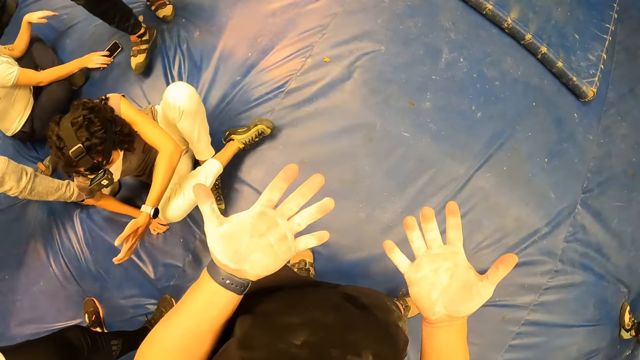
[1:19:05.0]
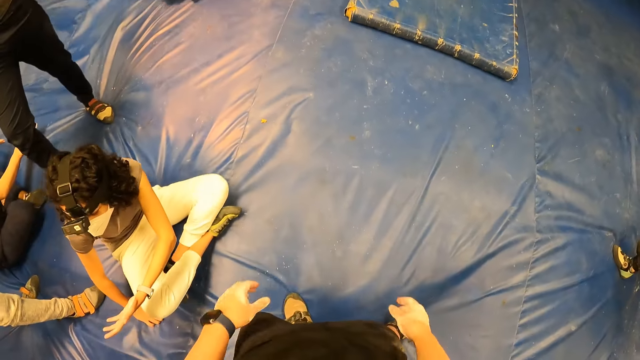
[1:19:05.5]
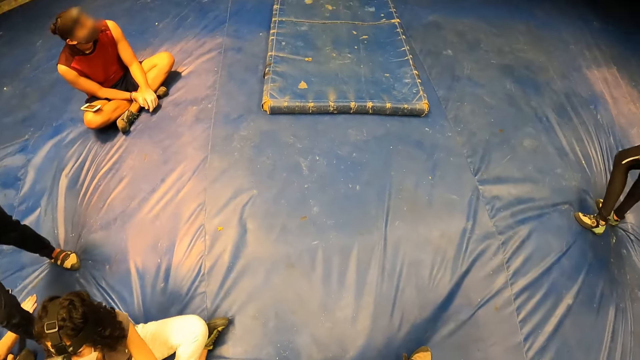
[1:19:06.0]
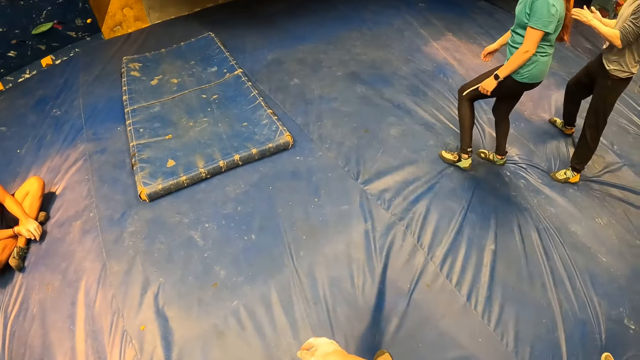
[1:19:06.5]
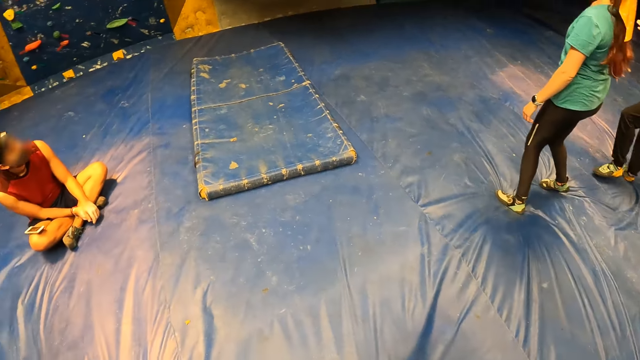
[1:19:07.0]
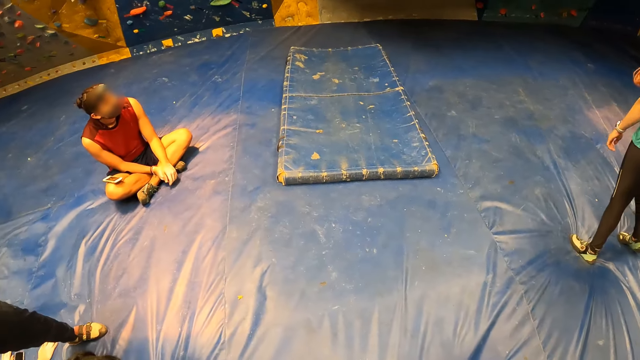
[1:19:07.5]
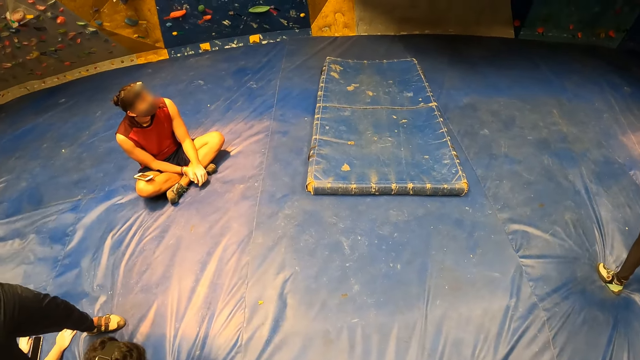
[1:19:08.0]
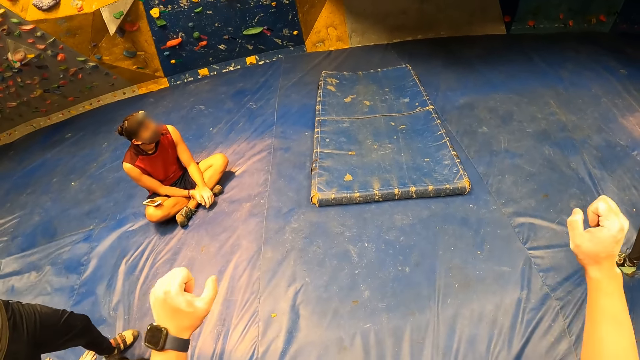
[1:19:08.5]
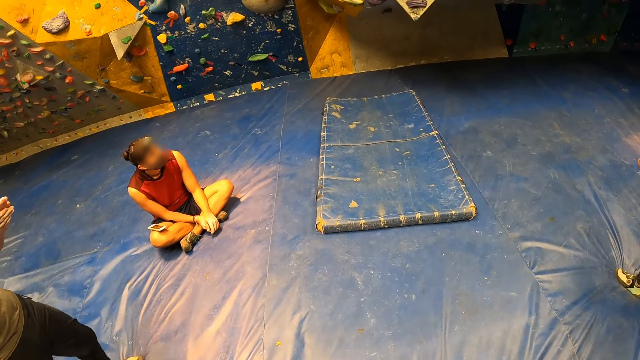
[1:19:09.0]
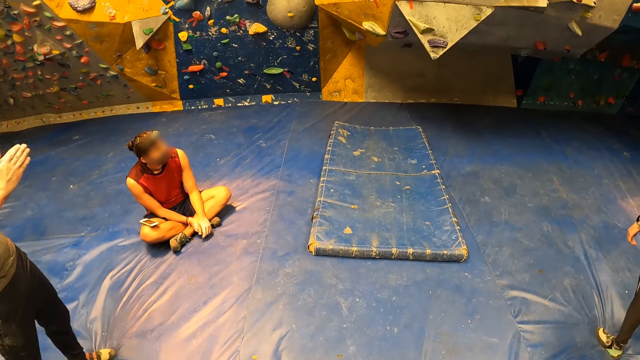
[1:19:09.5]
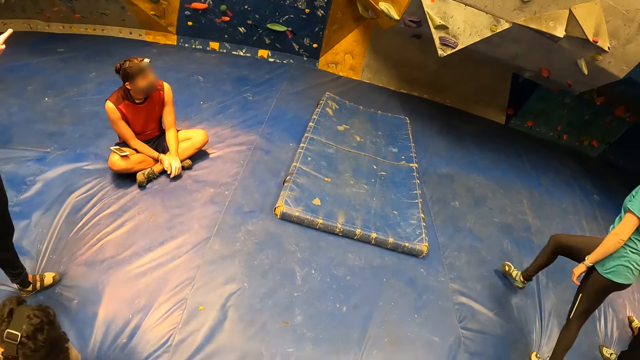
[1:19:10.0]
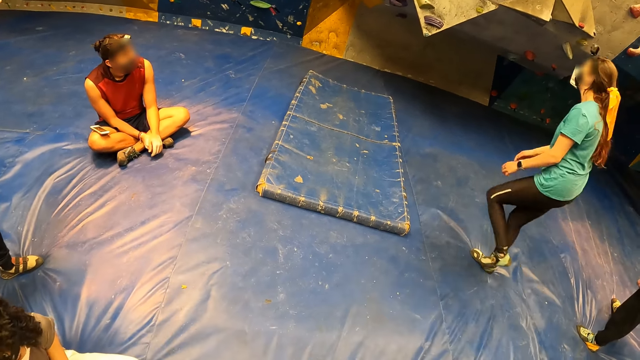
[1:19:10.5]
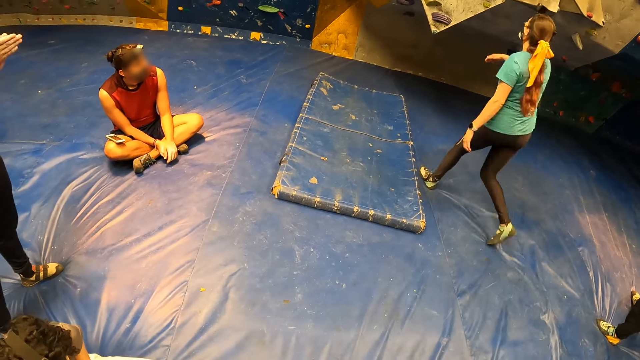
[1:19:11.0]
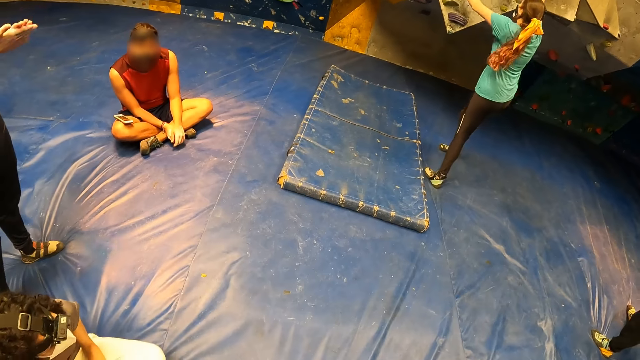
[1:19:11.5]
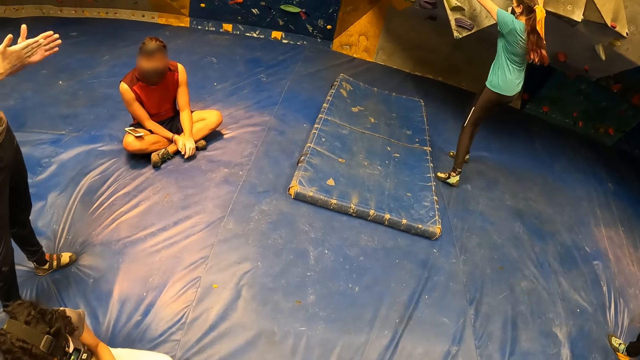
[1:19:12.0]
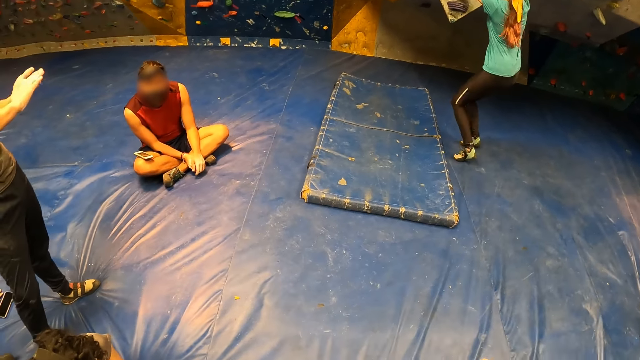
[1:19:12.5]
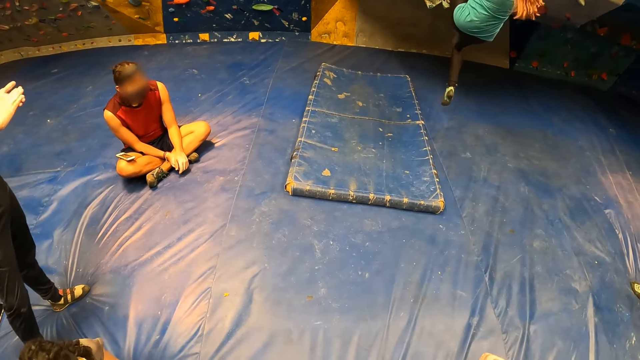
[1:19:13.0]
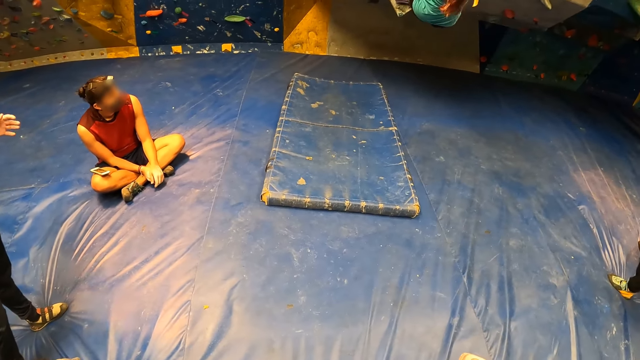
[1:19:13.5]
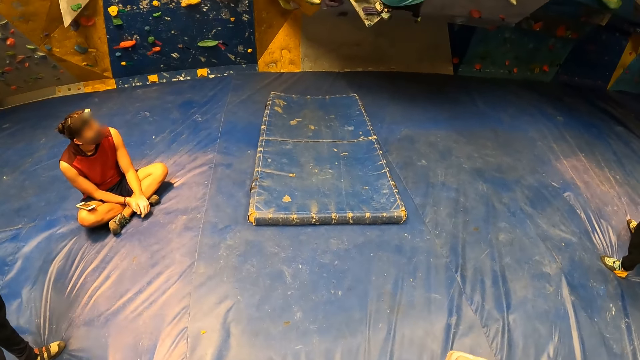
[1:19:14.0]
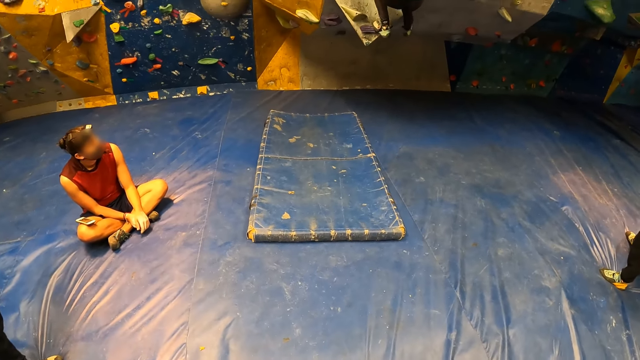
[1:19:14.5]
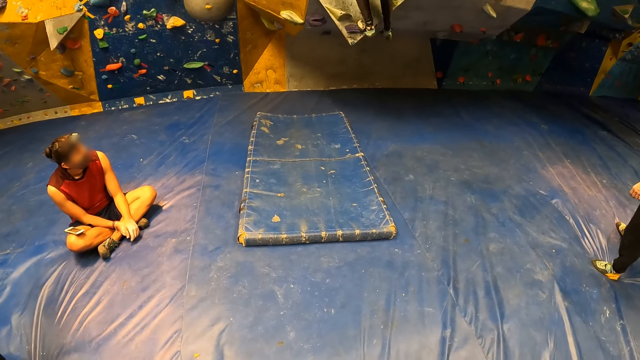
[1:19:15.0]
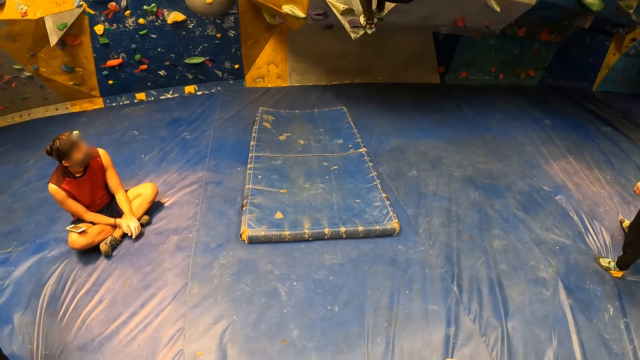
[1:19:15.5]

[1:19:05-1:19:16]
The camera wearer looks at the hands. They look around. They raise both hands. They look around. A woman climbs the bouldering wall.

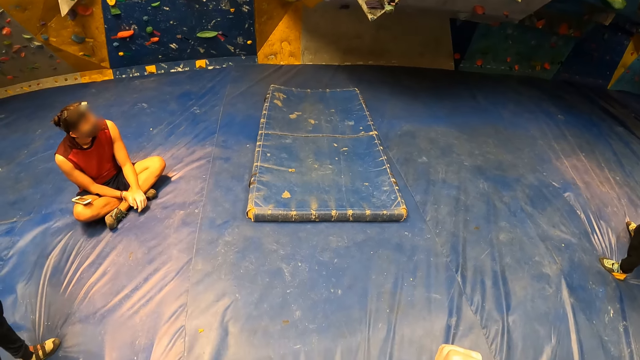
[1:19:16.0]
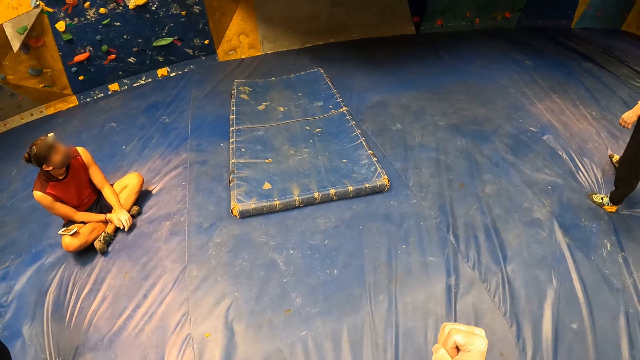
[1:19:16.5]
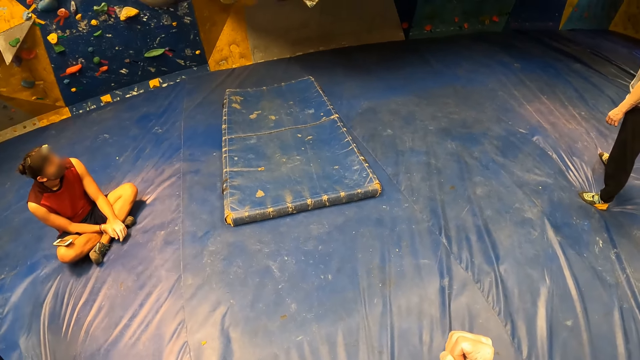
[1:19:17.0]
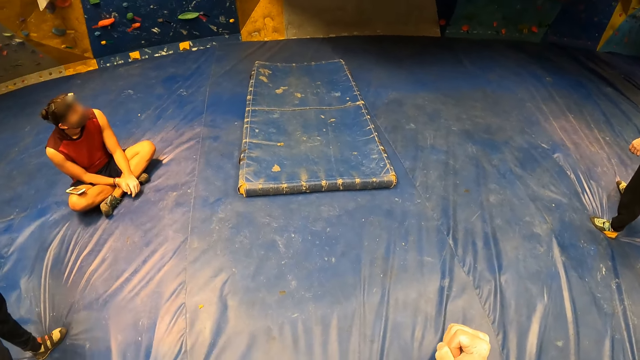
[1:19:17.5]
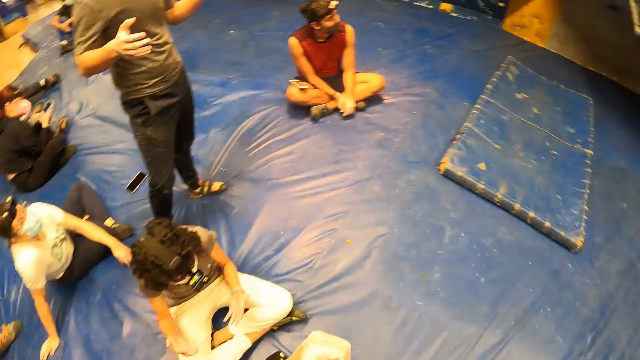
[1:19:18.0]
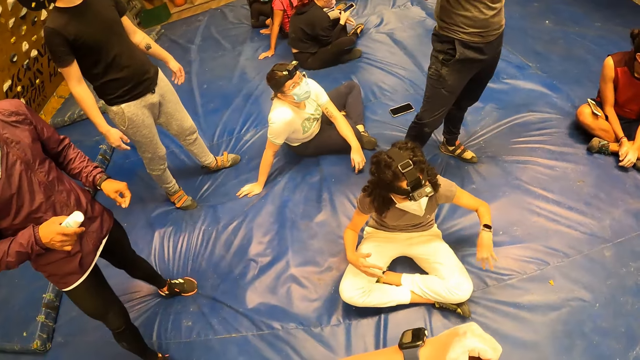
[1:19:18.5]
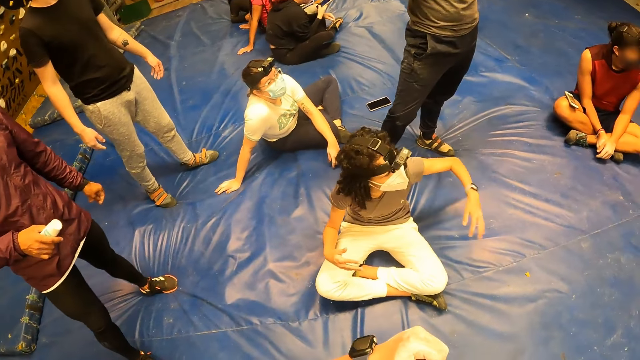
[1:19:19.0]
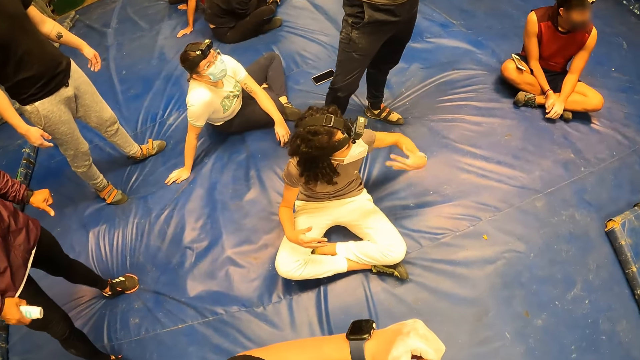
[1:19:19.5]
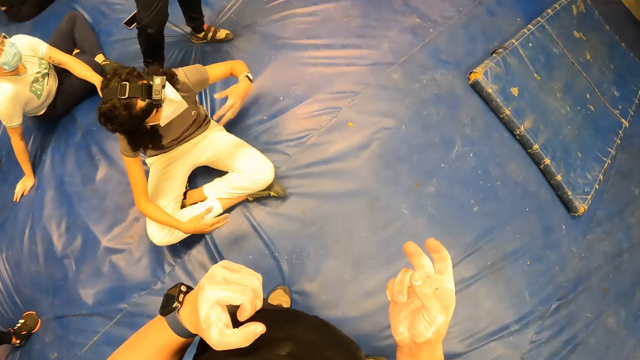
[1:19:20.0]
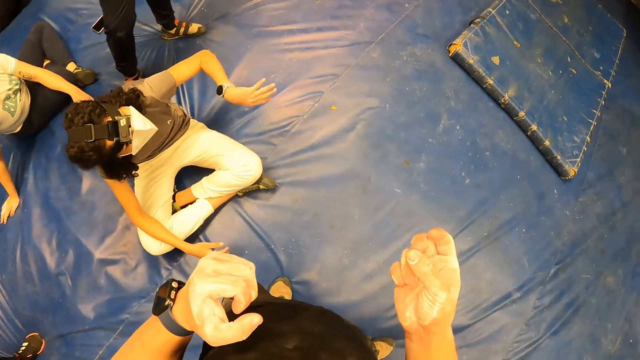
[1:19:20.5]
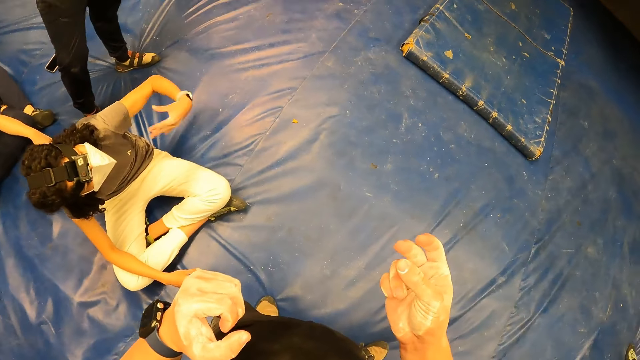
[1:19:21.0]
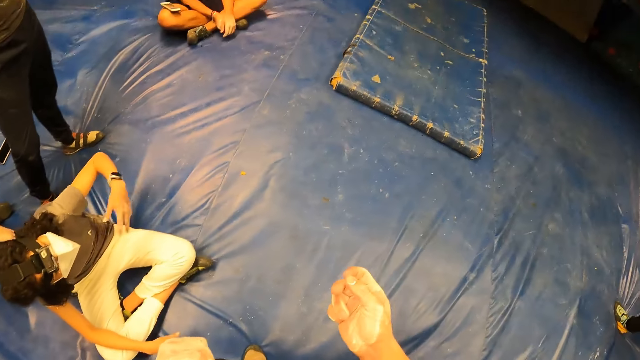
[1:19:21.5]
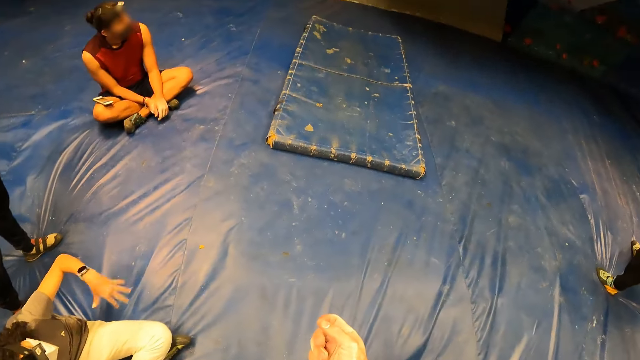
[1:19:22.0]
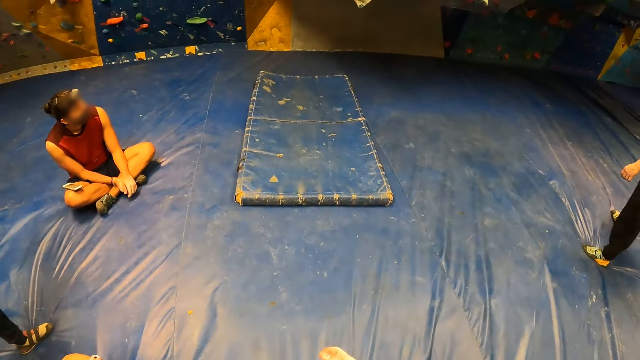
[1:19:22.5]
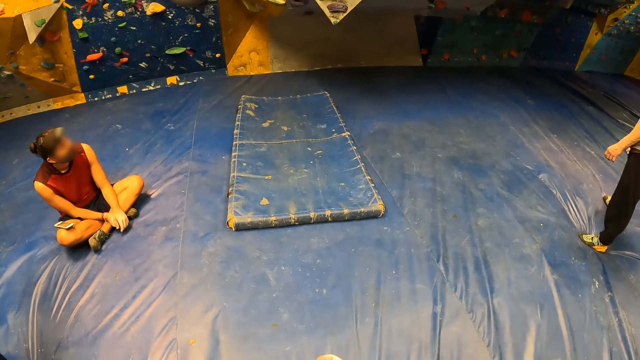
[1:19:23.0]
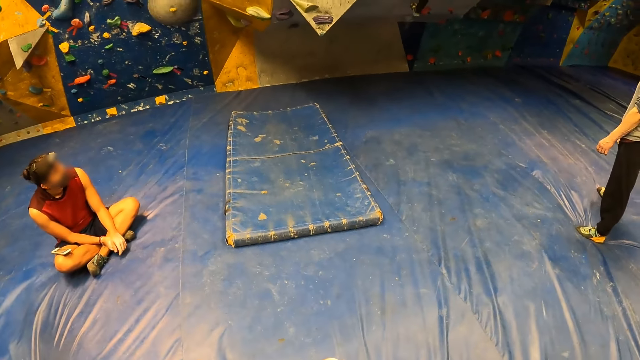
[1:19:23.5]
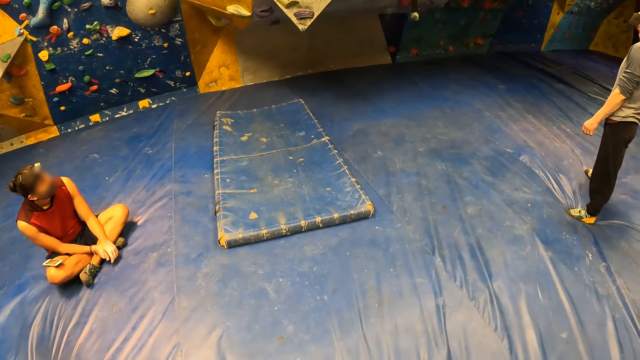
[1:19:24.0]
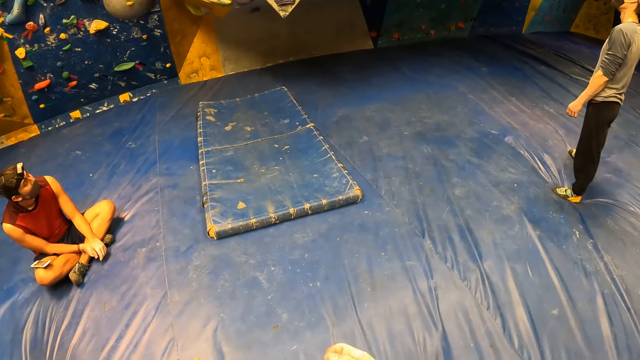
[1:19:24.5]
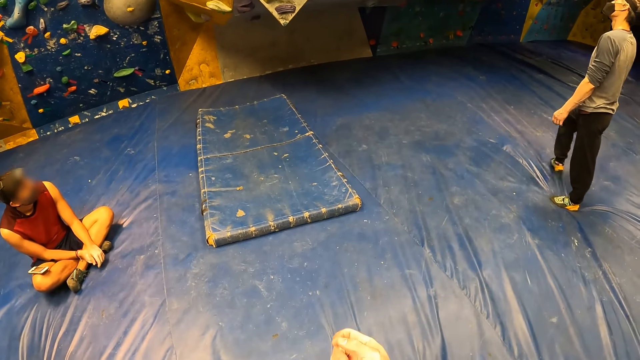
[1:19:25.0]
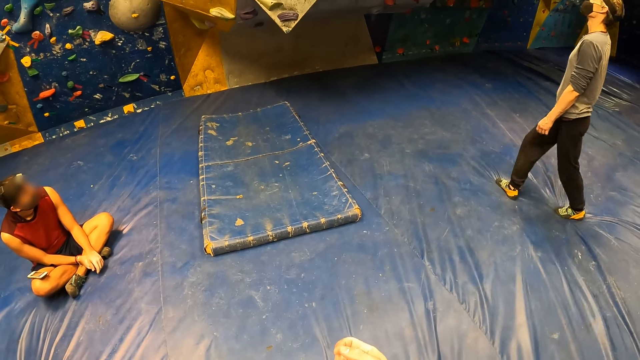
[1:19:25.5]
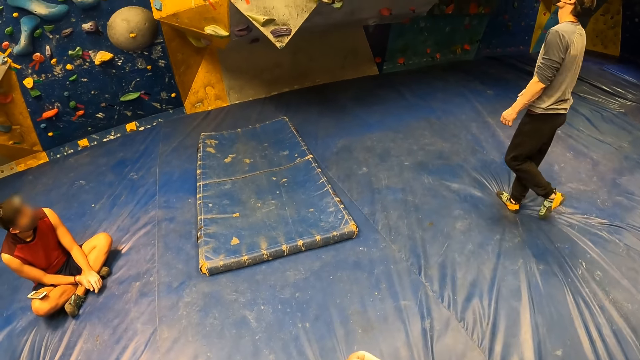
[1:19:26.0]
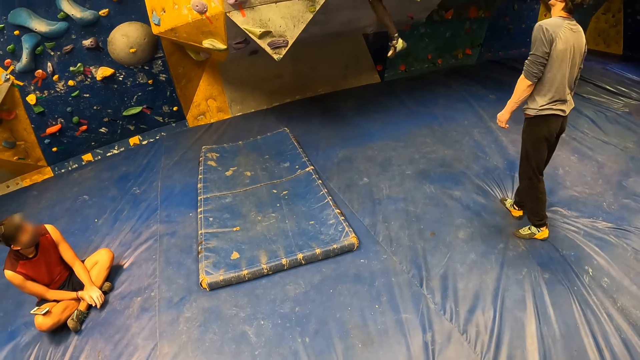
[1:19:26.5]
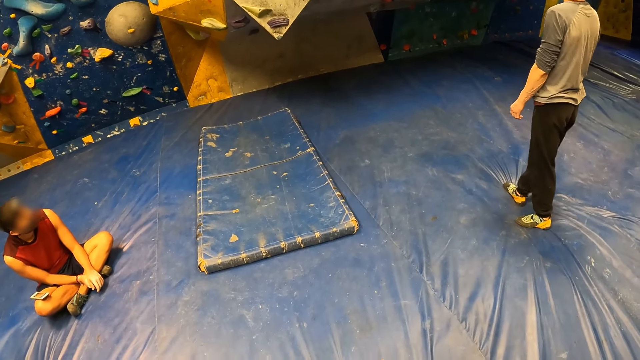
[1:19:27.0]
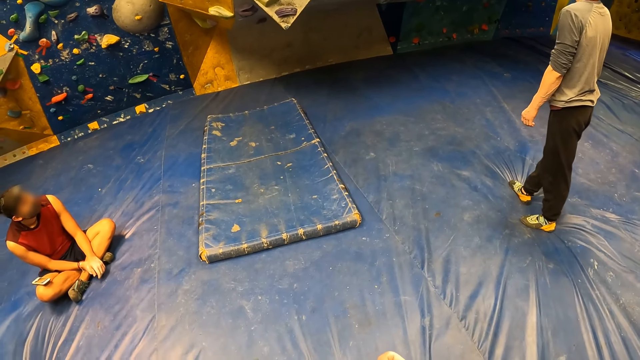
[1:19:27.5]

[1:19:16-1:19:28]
A woman shakes her left hand. The camera wearer counts fingers. They look around.
